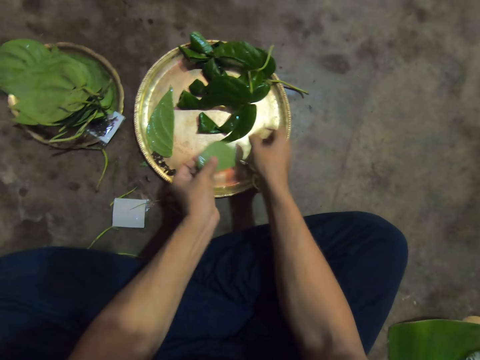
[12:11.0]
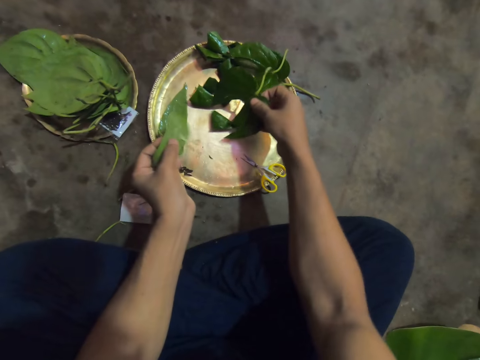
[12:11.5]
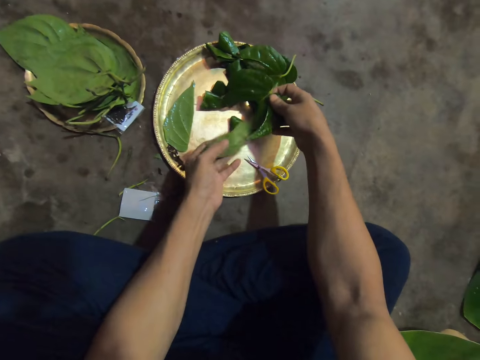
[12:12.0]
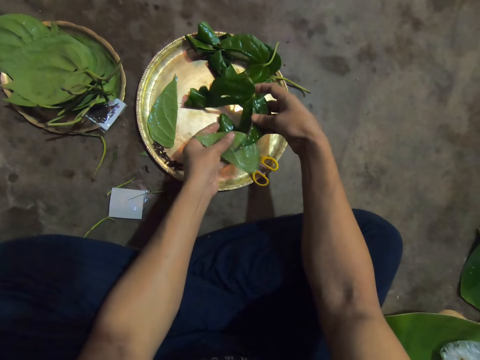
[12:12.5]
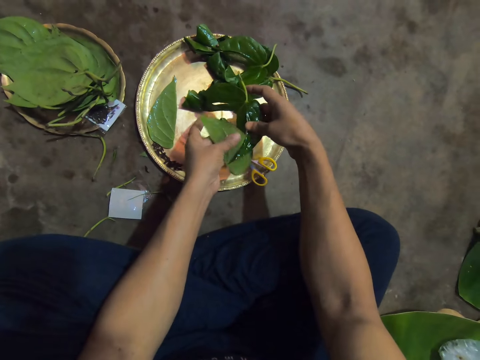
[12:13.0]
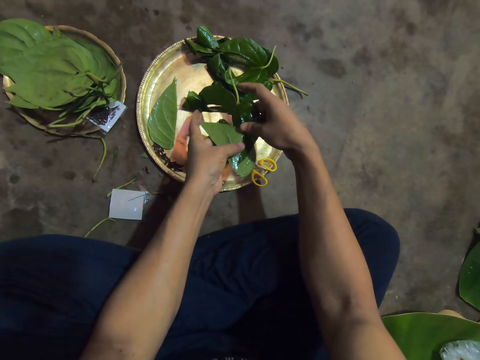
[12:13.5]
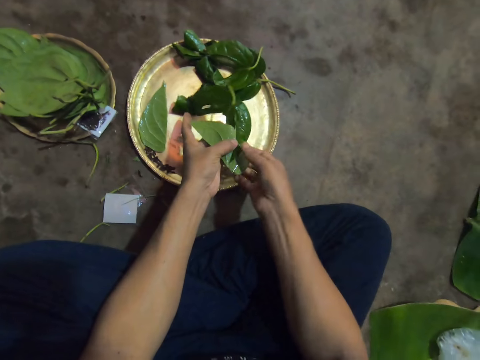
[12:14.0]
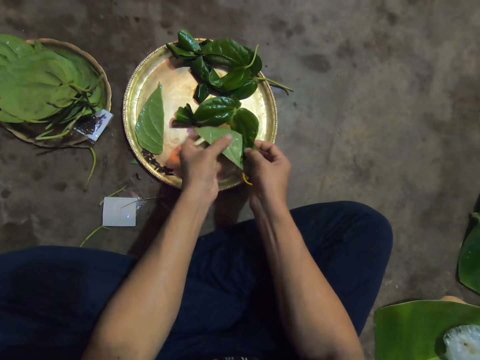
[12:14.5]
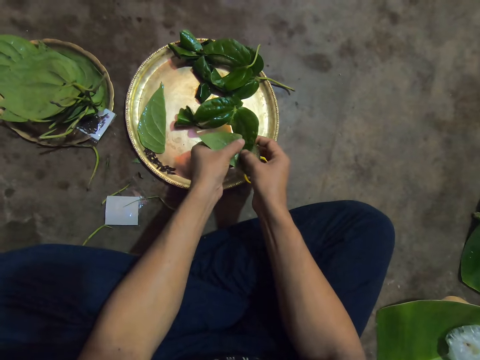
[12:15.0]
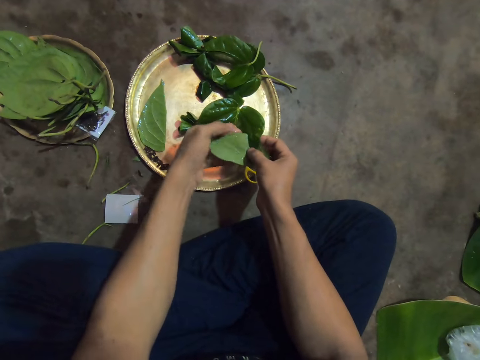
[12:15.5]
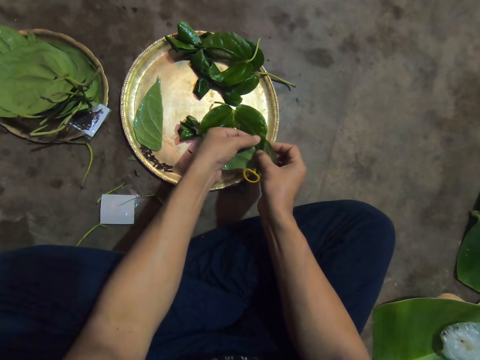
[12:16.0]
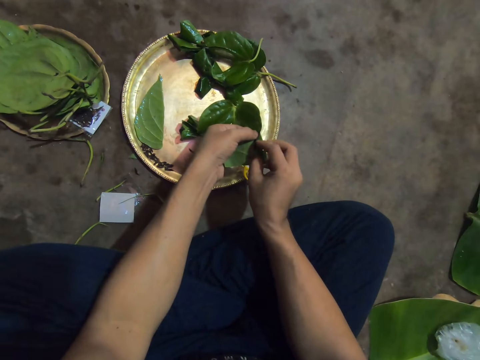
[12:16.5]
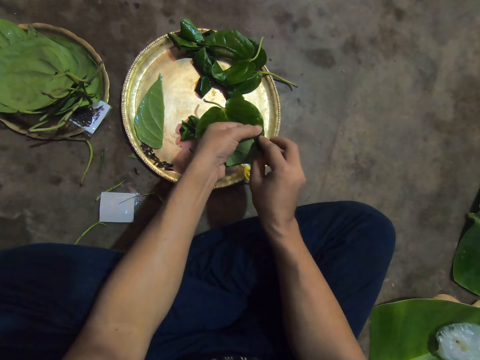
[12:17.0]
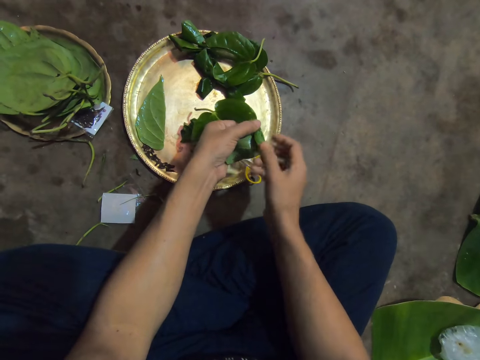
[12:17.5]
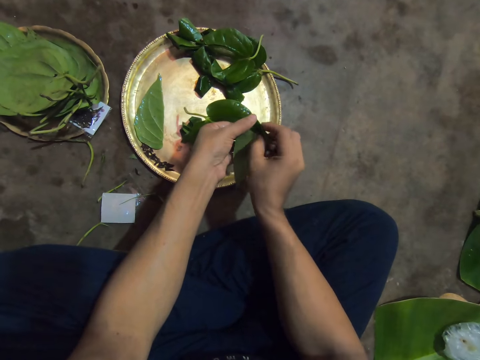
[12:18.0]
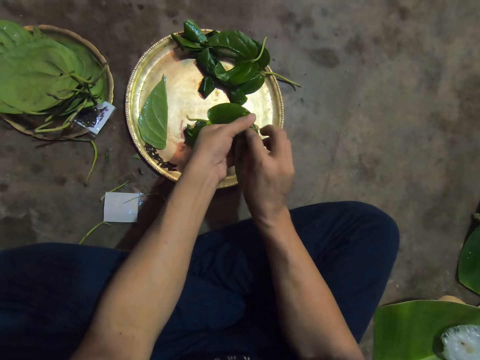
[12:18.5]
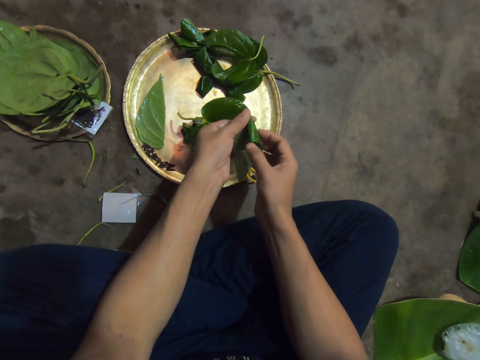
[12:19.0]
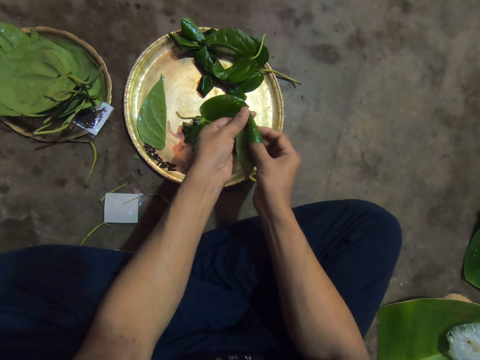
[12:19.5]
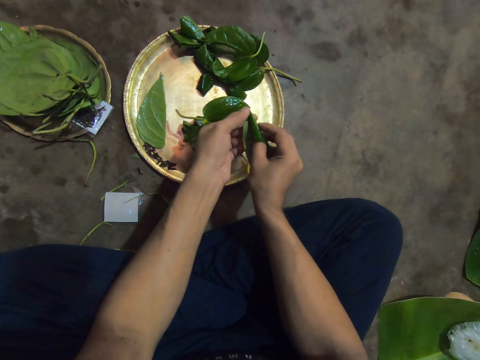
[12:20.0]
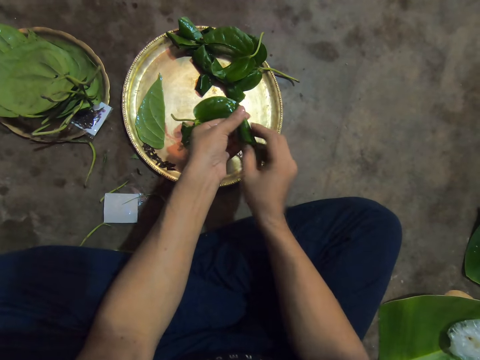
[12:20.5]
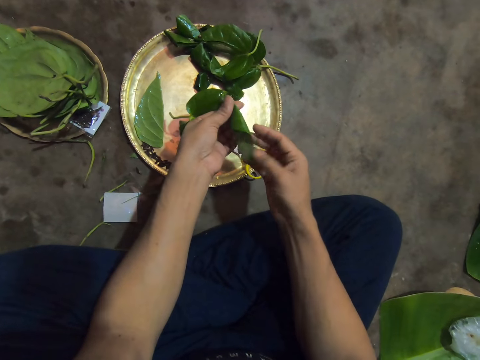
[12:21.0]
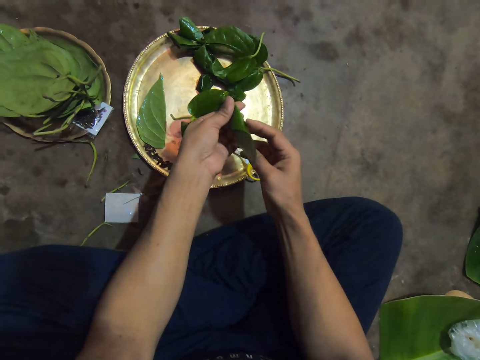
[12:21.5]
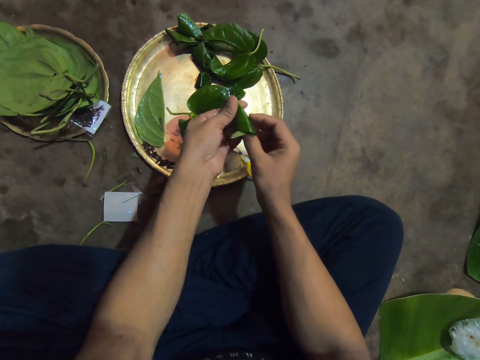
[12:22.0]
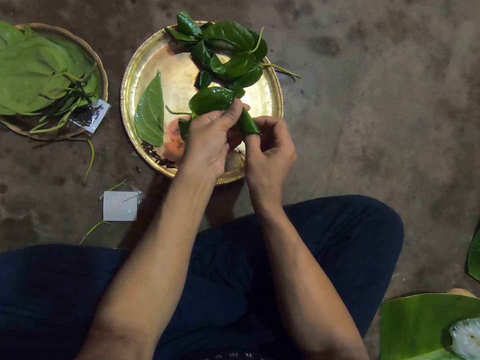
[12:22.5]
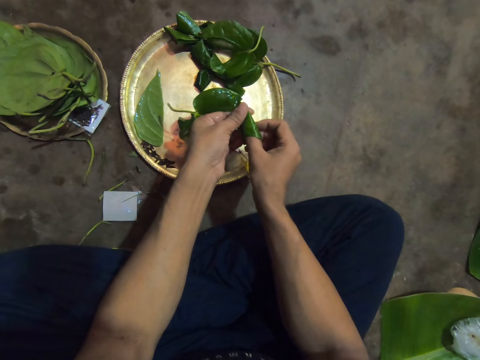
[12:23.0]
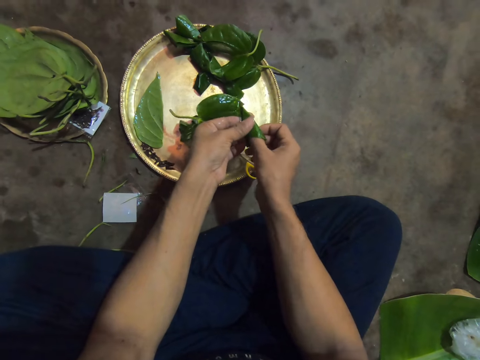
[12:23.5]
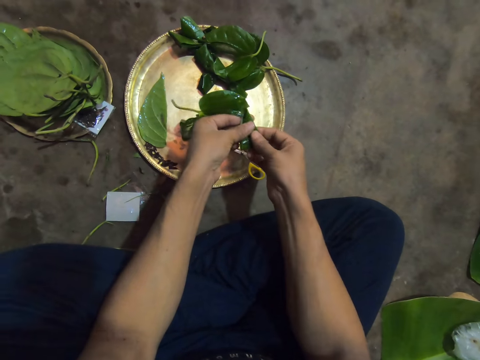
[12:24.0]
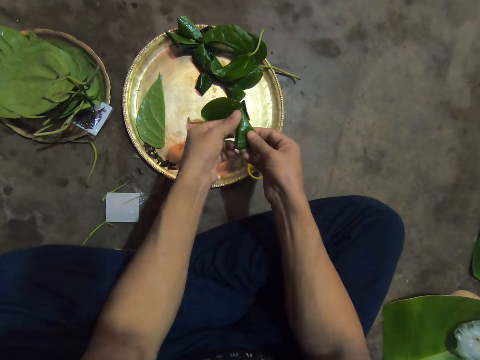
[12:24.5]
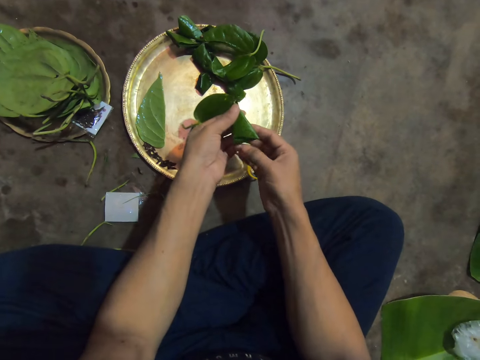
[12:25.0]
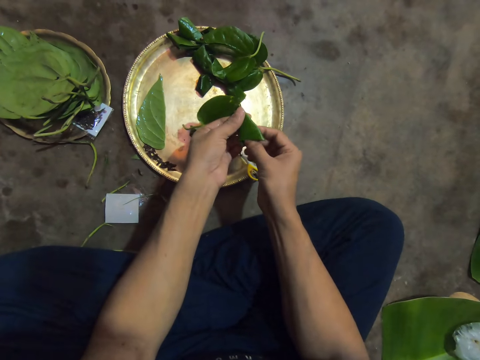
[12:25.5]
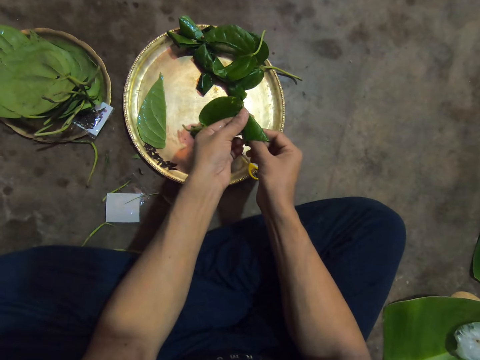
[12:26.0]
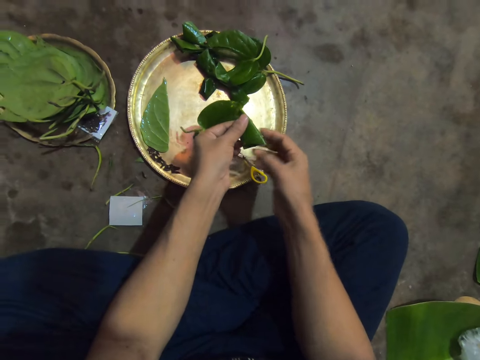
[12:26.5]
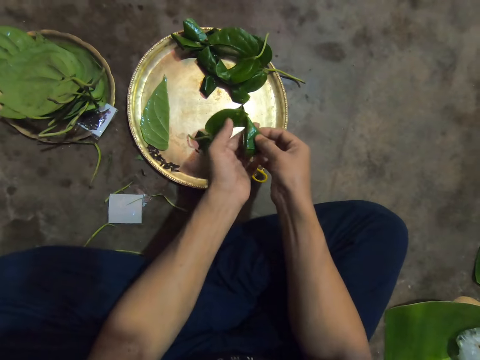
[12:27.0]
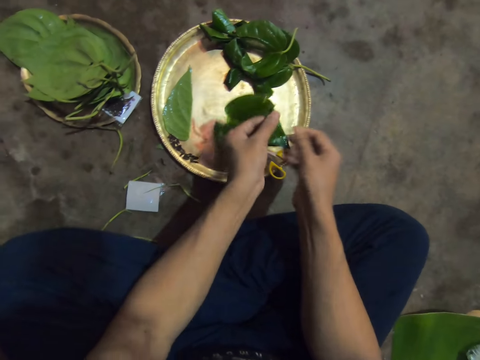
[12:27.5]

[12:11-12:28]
The camera wearer places her left hand on the leaf in her right hand. She lifts the leaf from the tray with her right hand. She places the leaf in her right hand on the leaf in her left hand. She folds the leaf. She places her right hand on the leaf in her left hand. She rolls the leaf in her right hand on the leaf in her left hand. She tucks the leaf in her right hand into the leaf in her left hand. She presses the leaves in her left hand with her right hand. She tucks the leaf into the leaf in her left hand with her right hand.

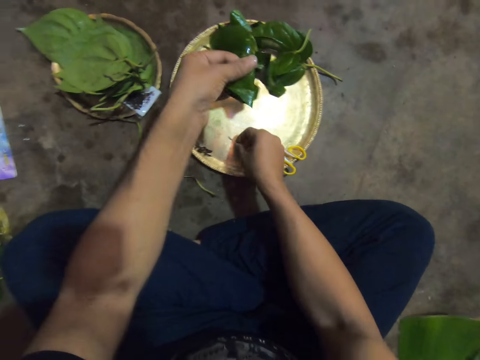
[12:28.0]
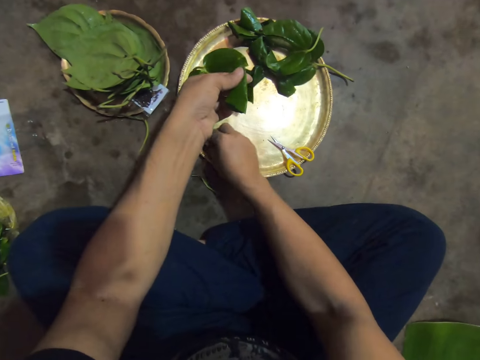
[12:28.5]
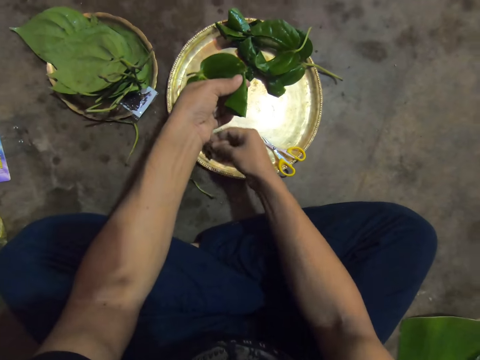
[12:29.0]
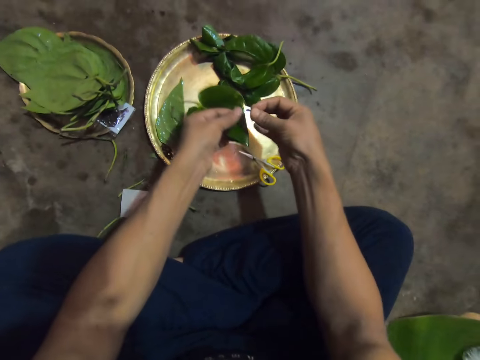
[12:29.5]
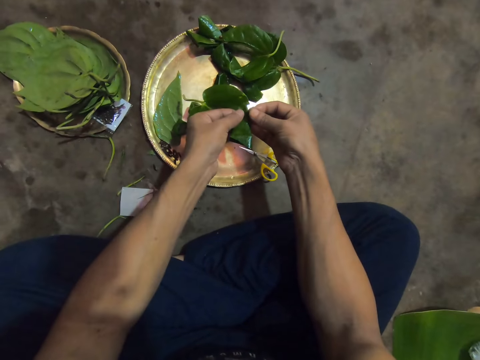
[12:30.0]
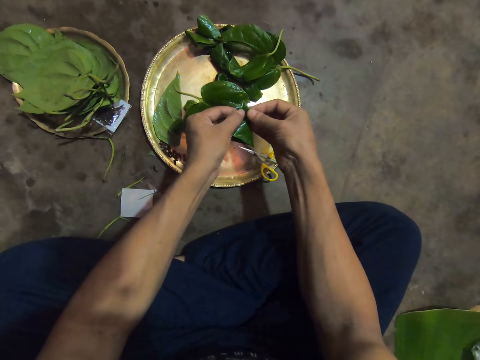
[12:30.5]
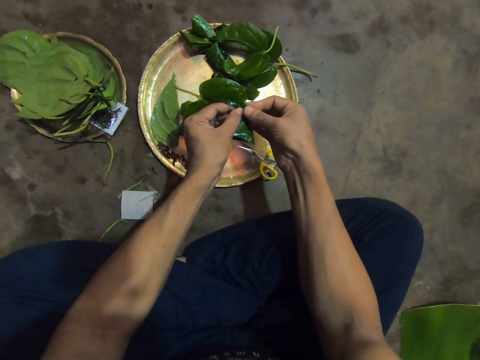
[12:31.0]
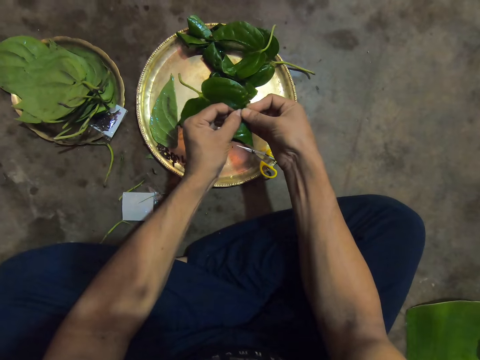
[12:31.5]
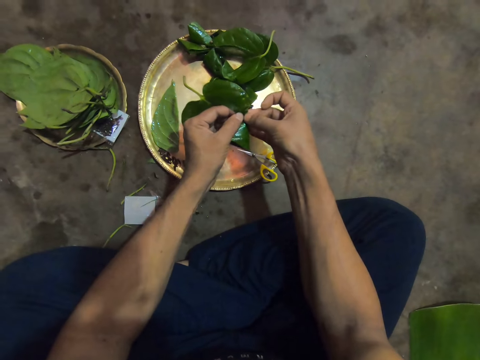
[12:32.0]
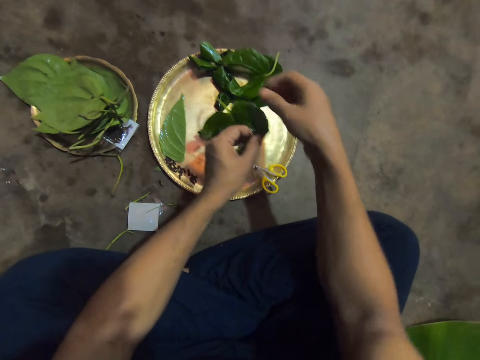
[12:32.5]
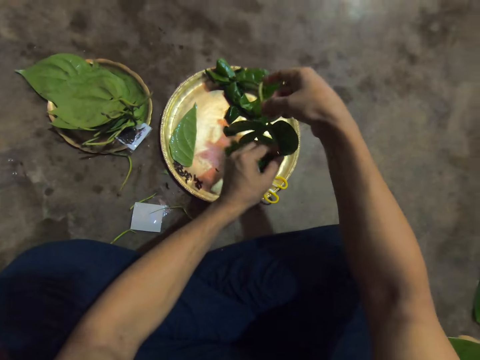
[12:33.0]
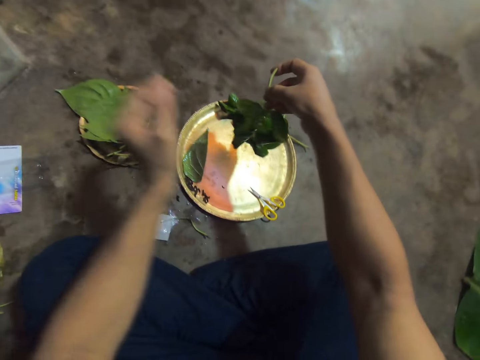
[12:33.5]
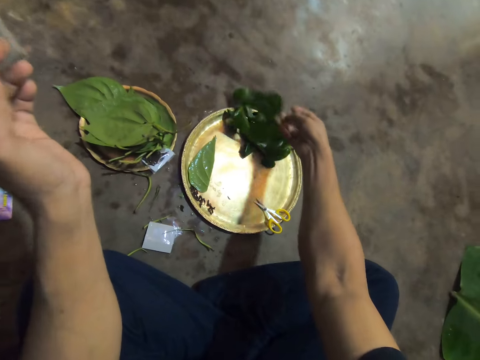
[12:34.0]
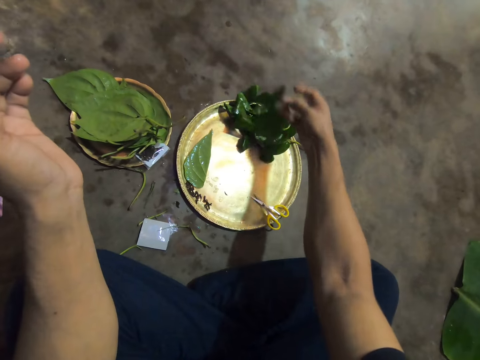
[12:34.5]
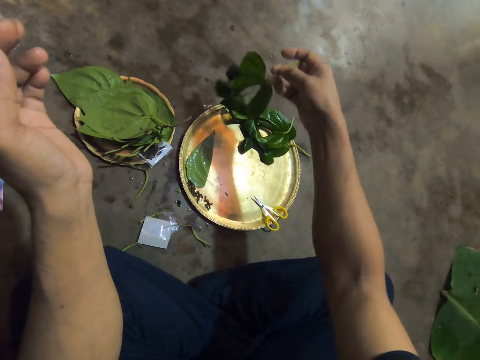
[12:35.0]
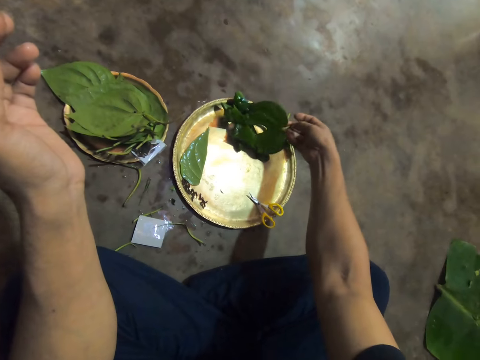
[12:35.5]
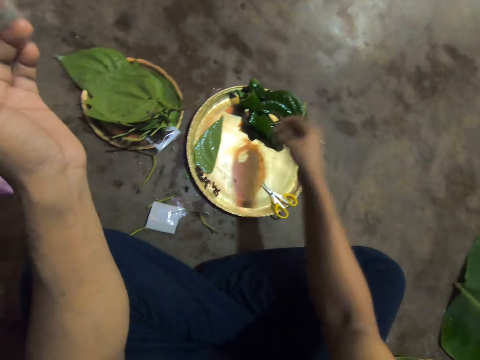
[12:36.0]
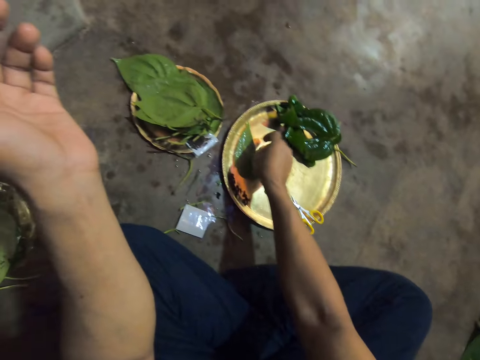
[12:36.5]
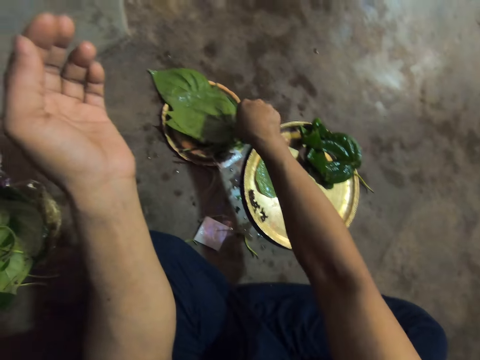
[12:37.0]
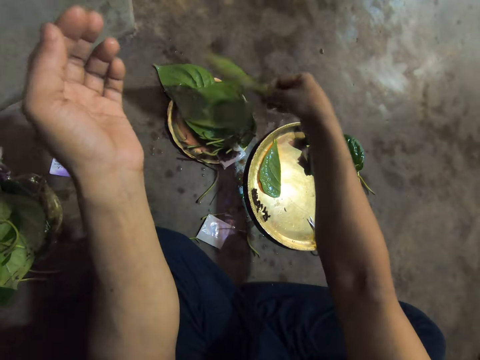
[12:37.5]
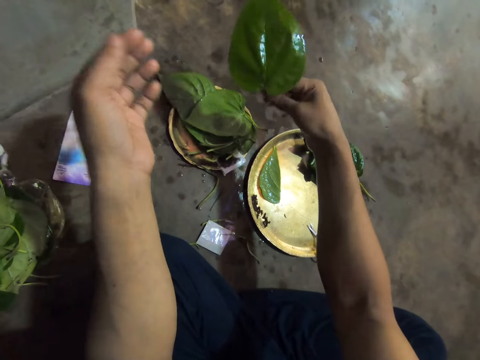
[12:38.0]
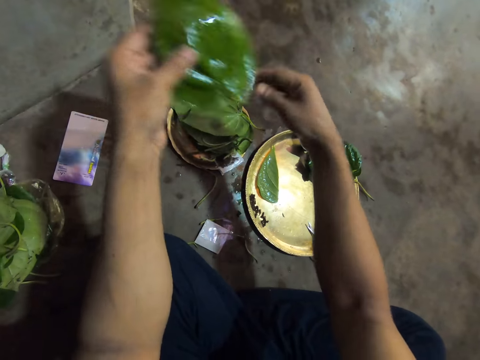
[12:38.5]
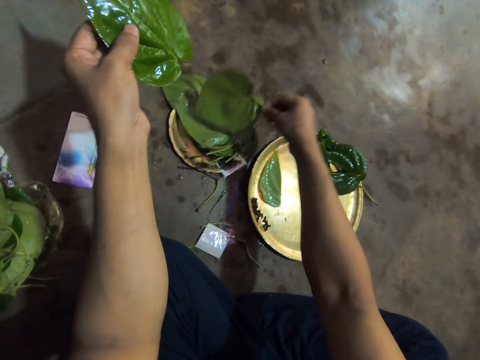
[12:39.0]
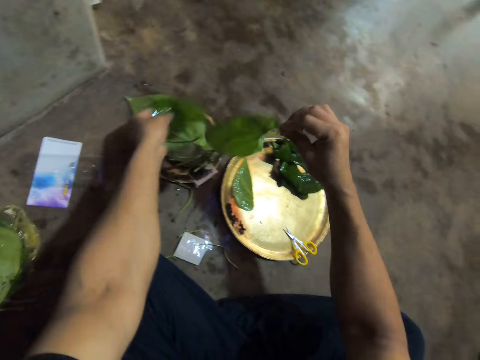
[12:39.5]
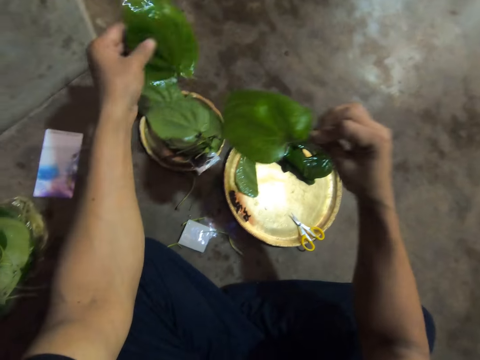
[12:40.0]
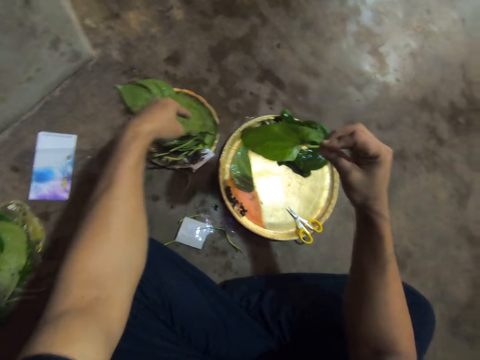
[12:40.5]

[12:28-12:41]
The camera wearer places her right hand on the pins in the tray. She takes a pin from the tray with her right hand. She attaches the pin in her right hand to the leaves in her left hand. She takes the leaf from her left hand with her right hand. She places the leaf on the leaf in the tray with her right hand. She lifts the leaf from the tray with her right hand. She places the leaf on the leaf in the tray with her right hand. She adjusts a leaf in the tray with her right hand. She takes a leaf from the leaves in the tray with her right hand. She places the leaf in her left hand with her right hand. She takes a leaf from the leaves in the tray with her right hand. She places the leaf in her left hand on the leaves in the tray. She takes the leaf from the leaves in the tray with her right hand. She places the leaf in her left hand on the leaves in the tray.
